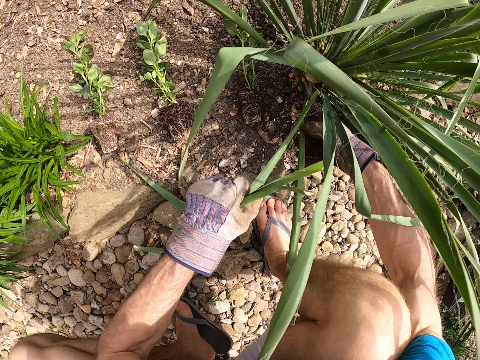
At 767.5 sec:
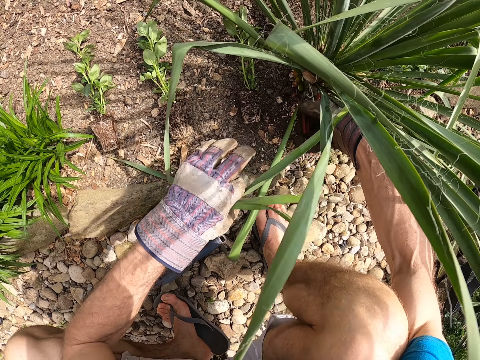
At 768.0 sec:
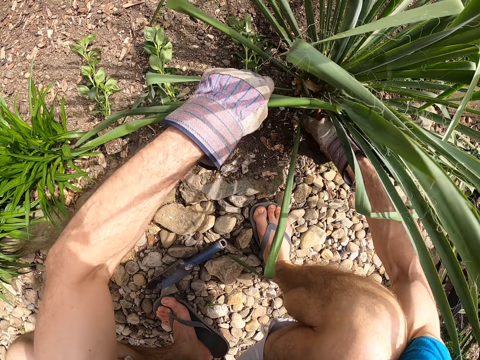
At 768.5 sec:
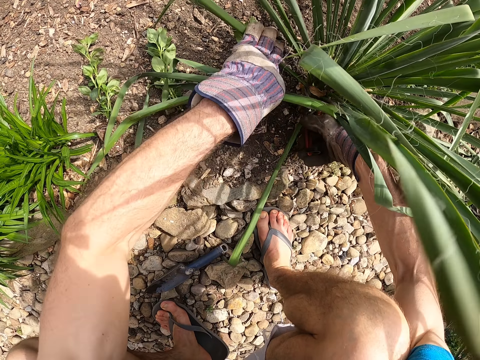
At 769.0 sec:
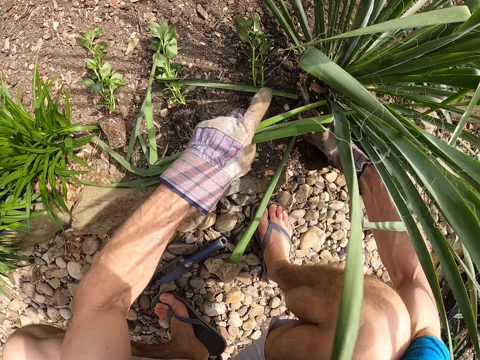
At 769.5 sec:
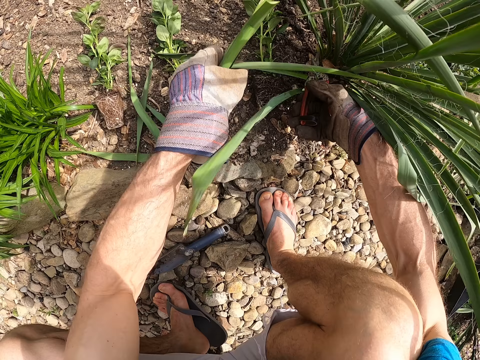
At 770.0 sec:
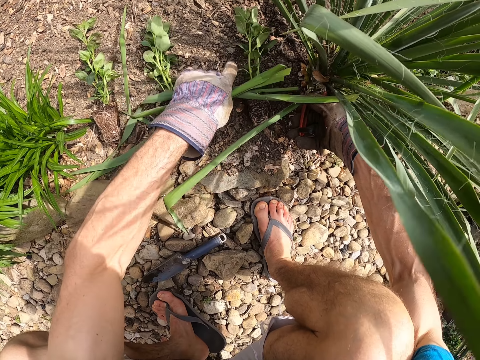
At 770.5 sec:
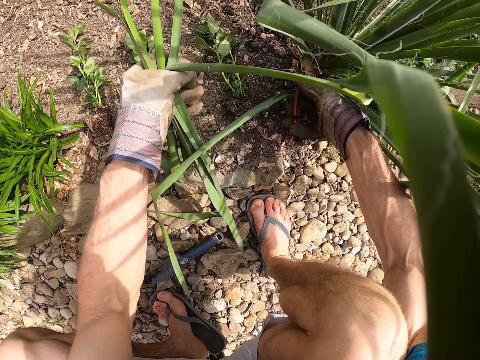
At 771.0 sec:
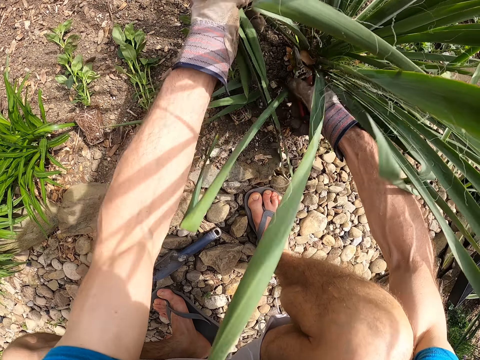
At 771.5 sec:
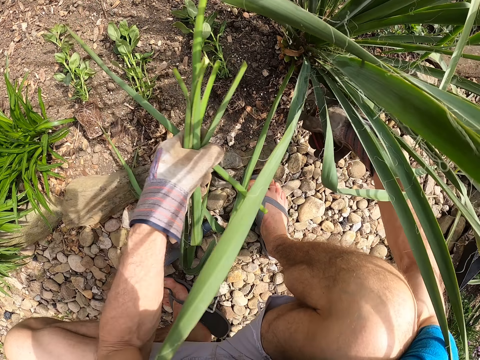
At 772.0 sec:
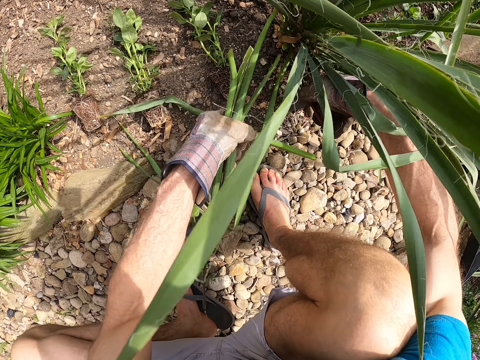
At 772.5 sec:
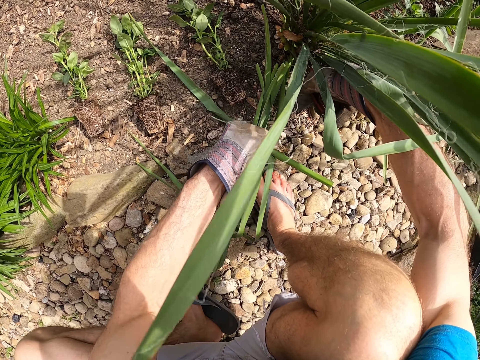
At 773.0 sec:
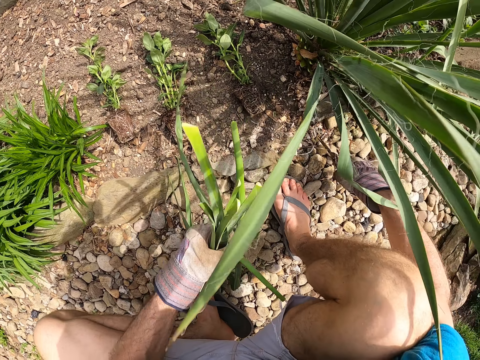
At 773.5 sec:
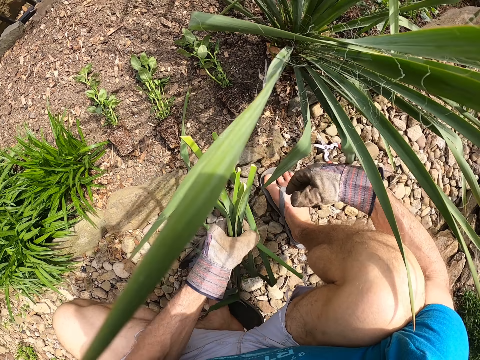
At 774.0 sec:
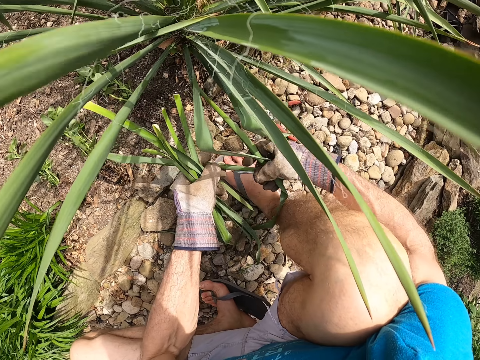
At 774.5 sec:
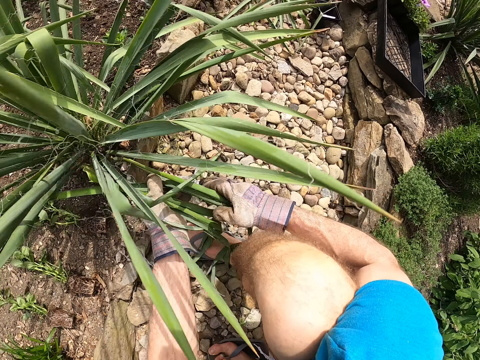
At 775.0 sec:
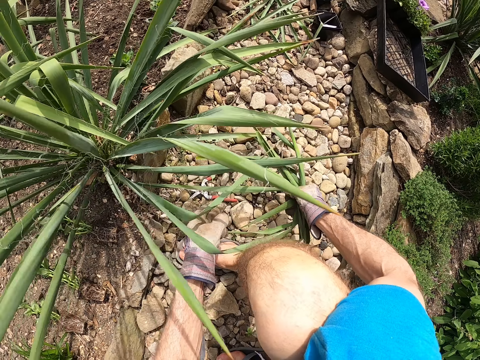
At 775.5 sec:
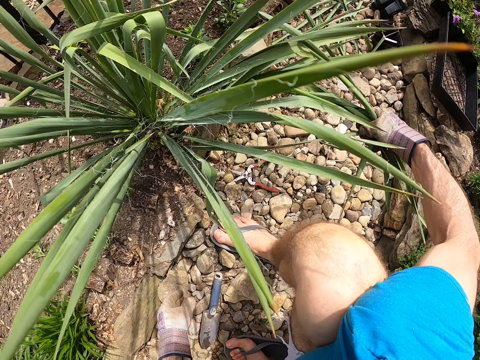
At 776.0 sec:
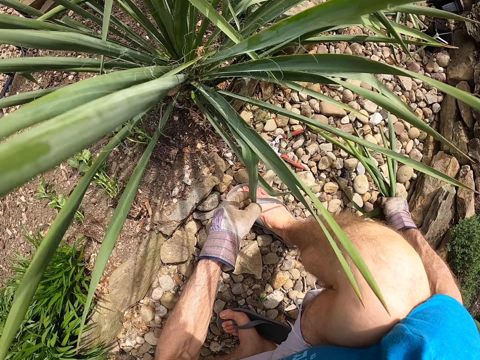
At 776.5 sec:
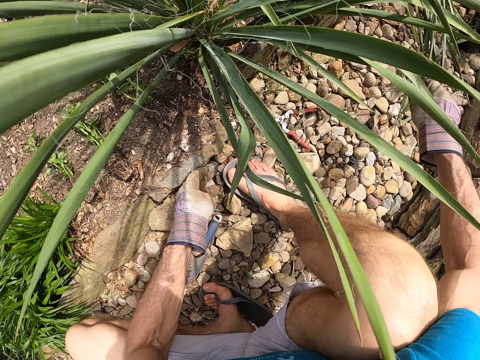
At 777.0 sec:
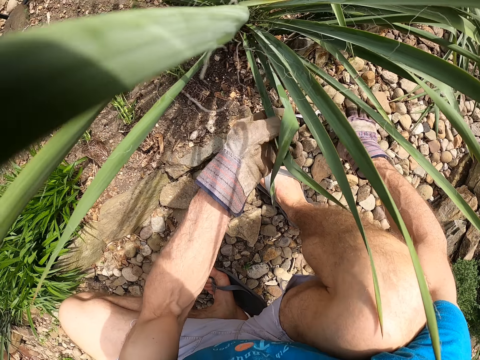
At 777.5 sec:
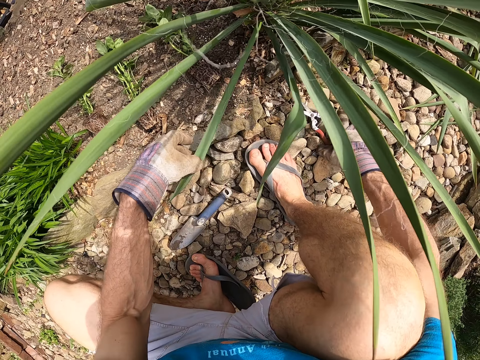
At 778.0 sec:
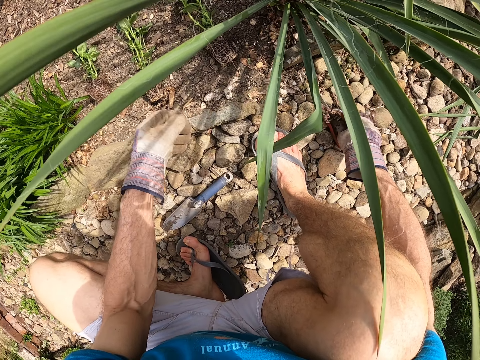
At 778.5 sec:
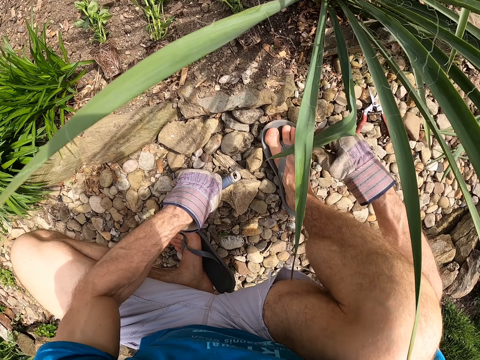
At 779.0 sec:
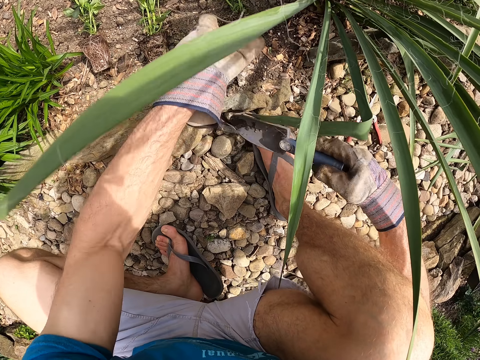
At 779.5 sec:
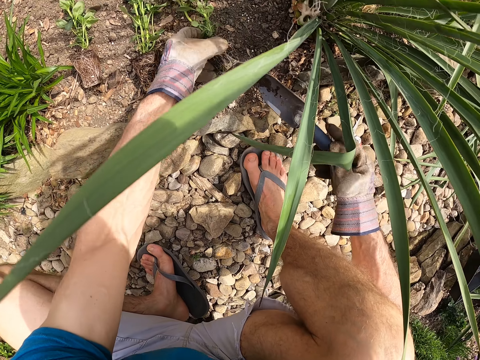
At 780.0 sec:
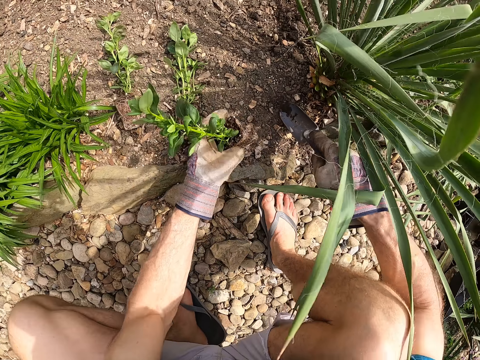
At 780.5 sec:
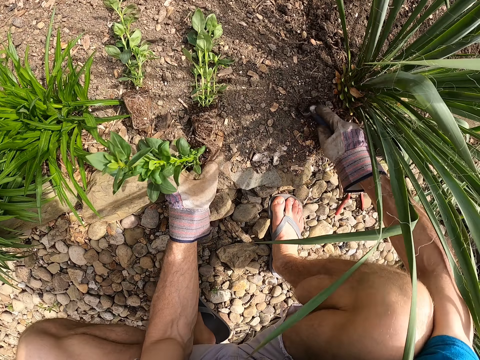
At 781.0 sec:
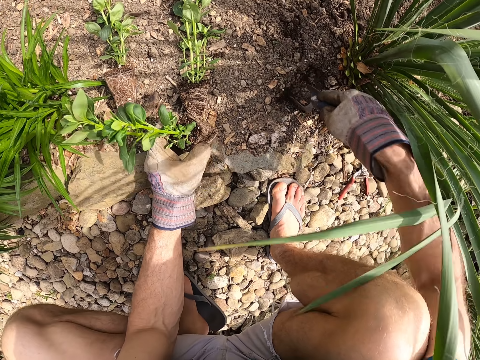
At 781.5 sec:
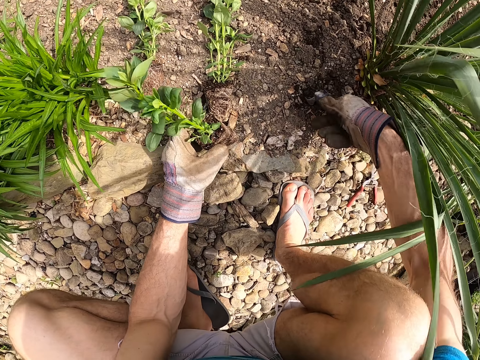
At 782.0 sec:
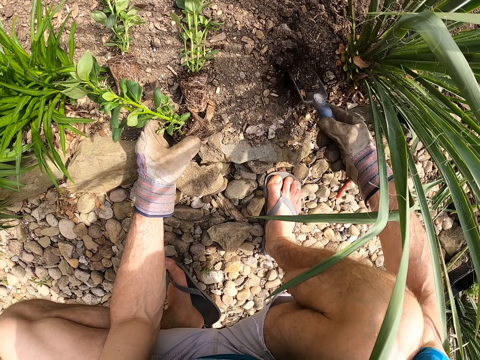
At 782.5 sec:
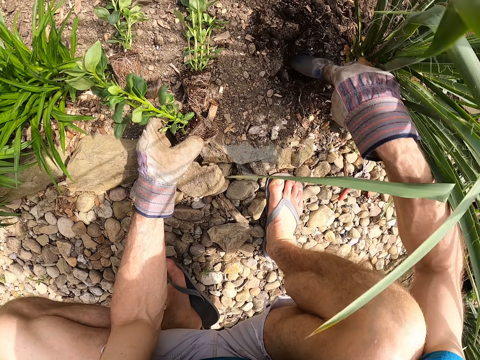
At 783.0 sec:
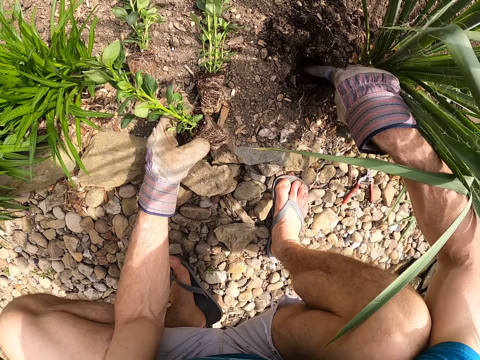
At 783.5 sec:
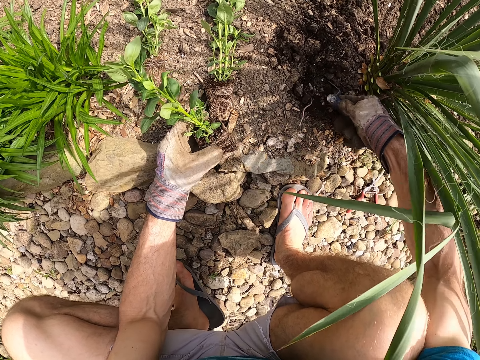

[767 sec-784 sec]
The camera wearer puts the pliers on the floor with his right hand. He holds the leaves of the plant with his left hand. He throws the leaves of the plant on the ground with his right hand. He picks up the pliers on the floor with his right hand. He picks up the garden trowel on the floor with his left hand and passes the garden trowel to his right hand. He picks up a seedling. He holds the fourth seedling with his left hand. He makes the hole using the trowel. He plants the fourth seedling in the ground with his left hand and the trowel in his right hand.

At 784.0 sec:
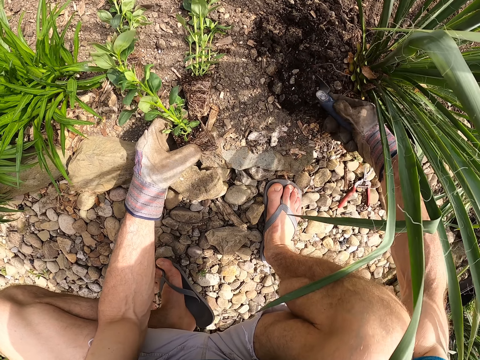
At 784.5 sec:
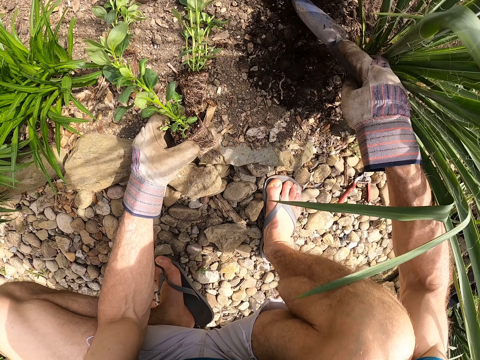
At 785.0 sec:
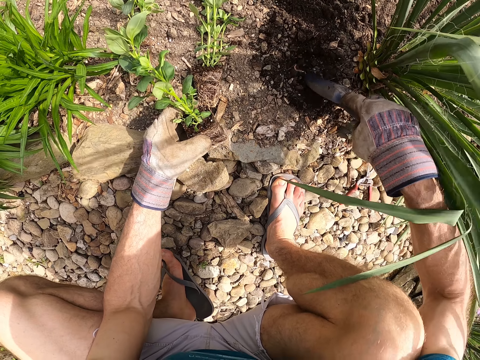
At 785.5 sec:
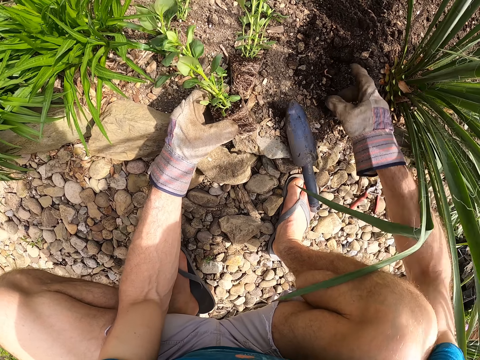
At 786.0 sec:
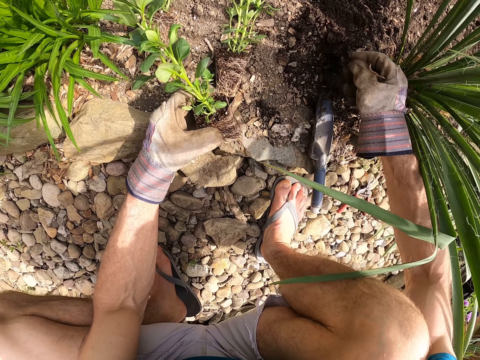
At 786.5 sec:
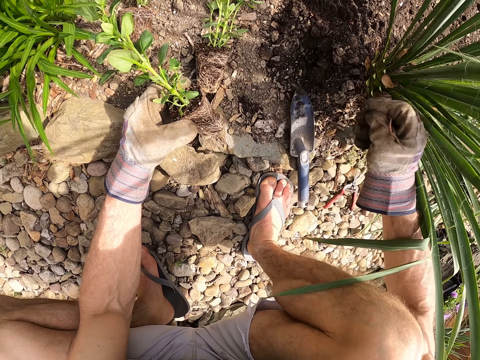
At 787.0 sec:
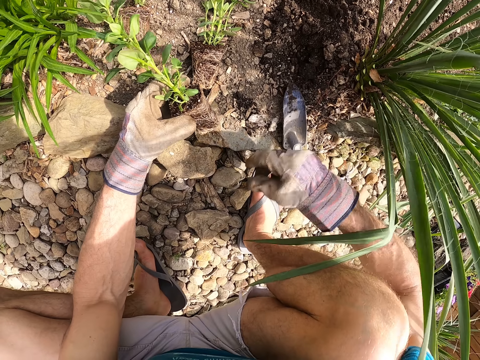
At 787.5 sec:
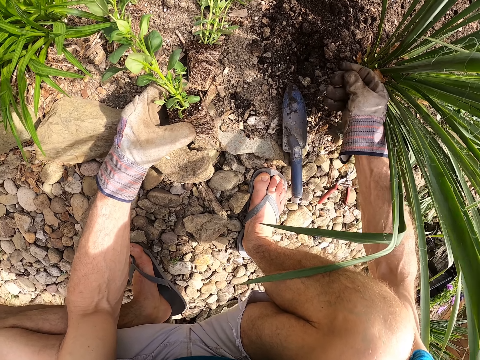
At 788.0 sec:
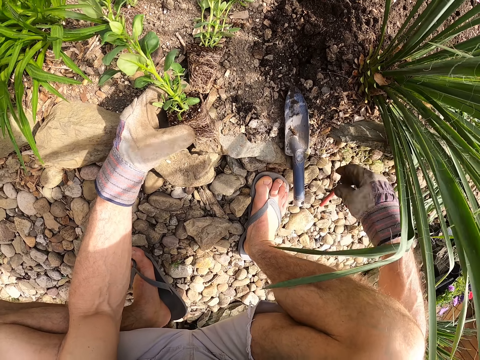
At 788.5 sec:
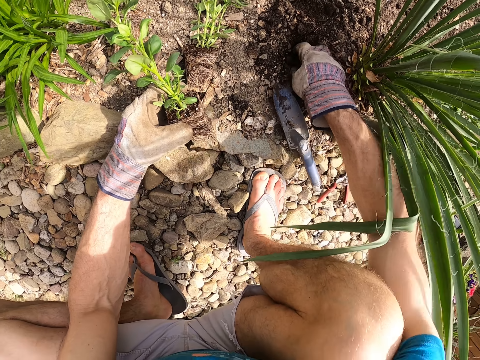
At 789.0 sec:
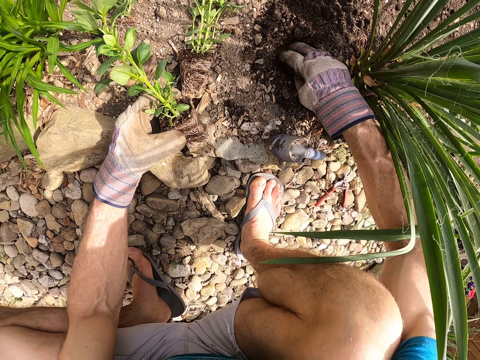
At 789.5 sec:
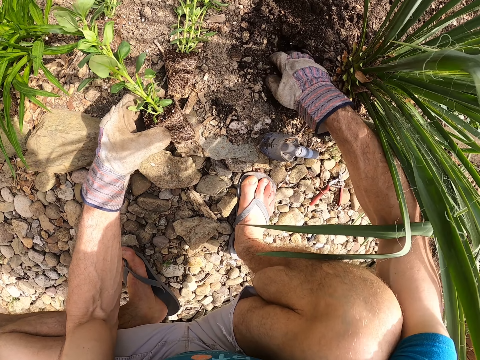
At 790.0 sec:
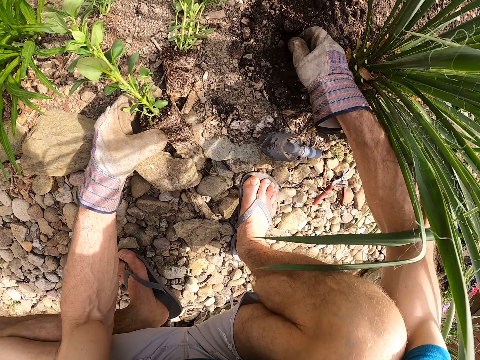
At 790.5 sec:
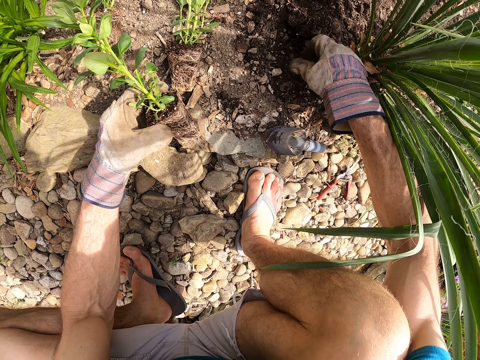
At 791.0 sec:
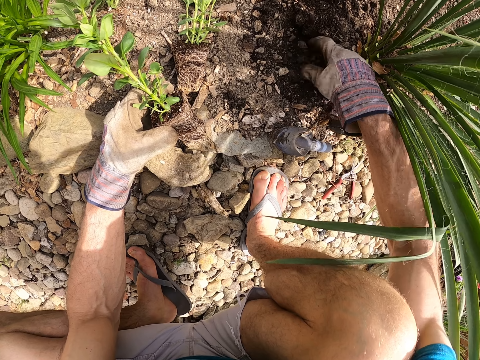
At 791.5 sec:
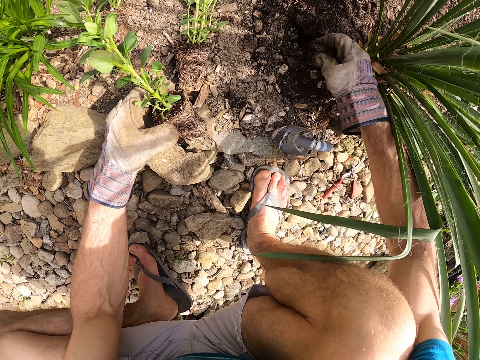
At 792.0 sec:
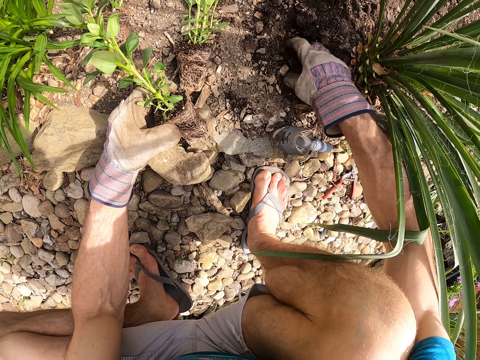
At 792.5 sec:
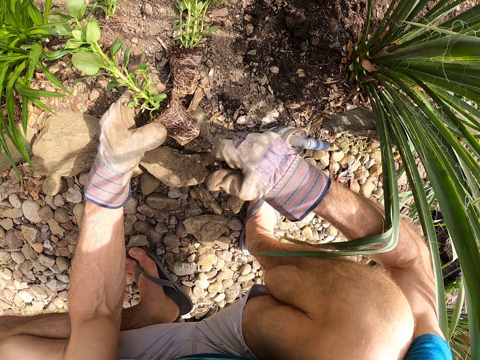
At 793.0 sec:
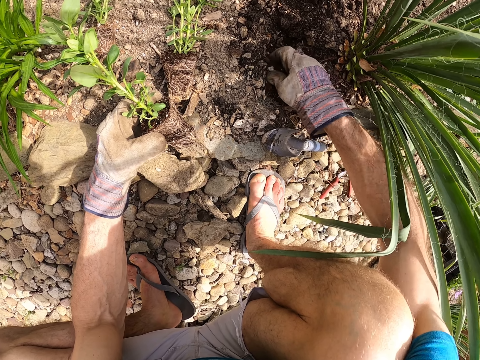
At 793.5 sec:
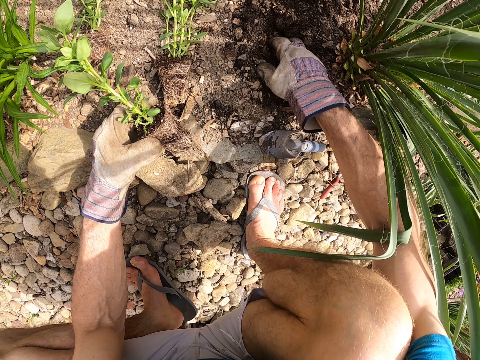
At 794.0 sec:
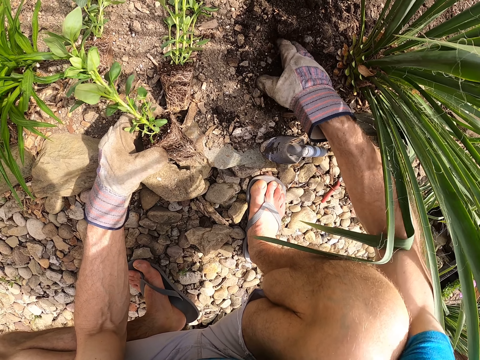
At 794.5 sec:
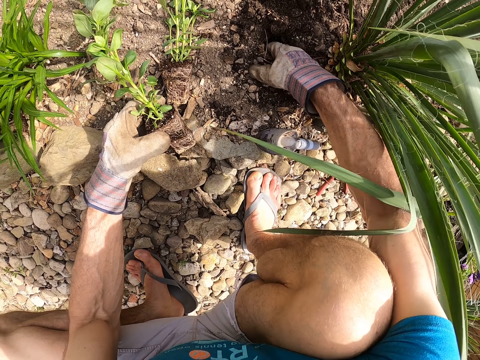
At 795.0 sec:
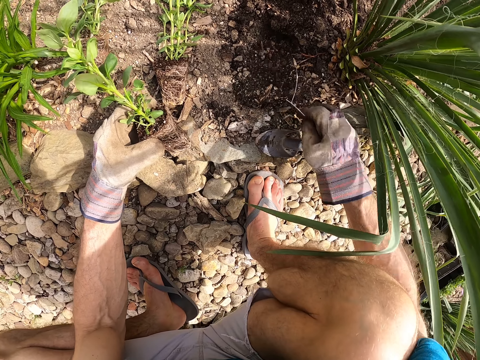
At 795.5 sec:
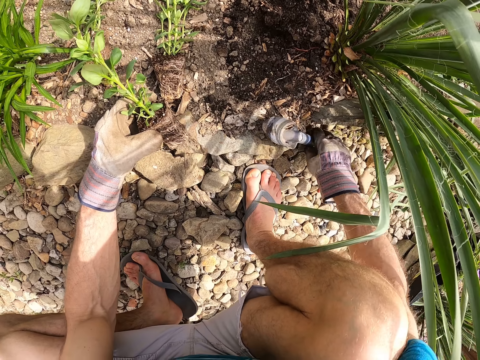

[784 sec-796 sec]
The camera wearer puts the garden trowel on the floor with his right hand. He examines the soil with his right hand.
